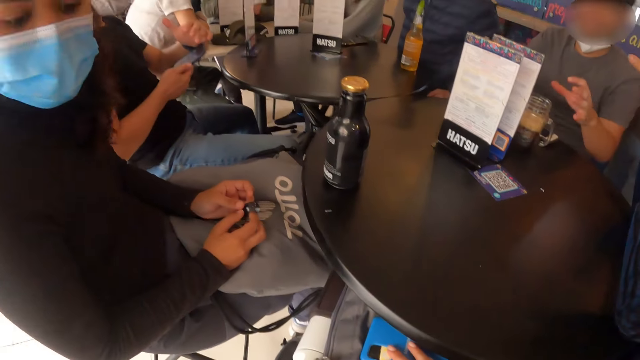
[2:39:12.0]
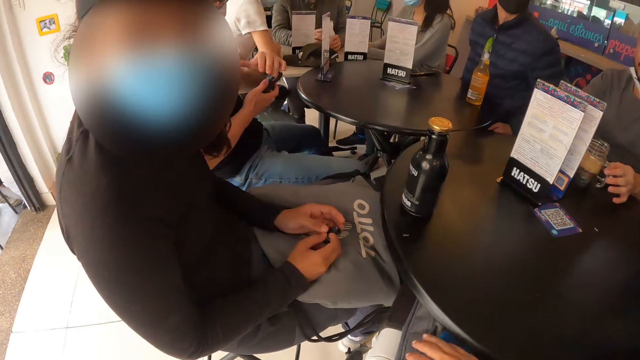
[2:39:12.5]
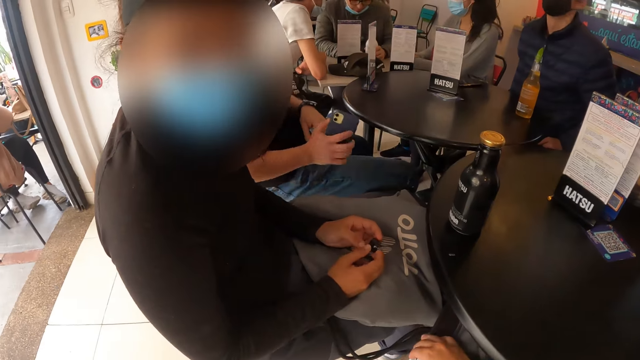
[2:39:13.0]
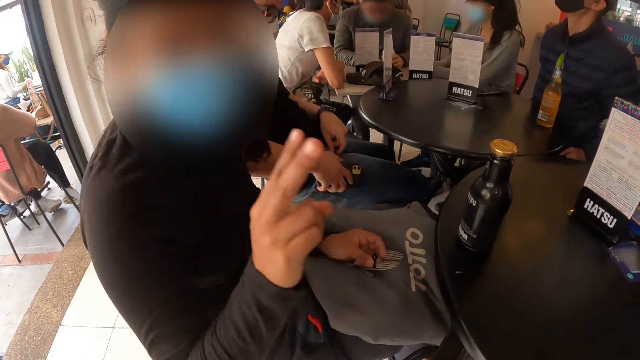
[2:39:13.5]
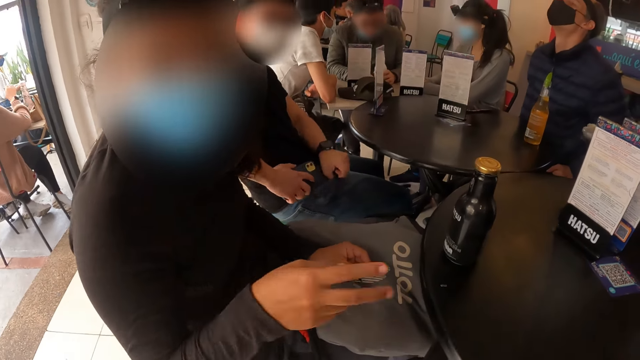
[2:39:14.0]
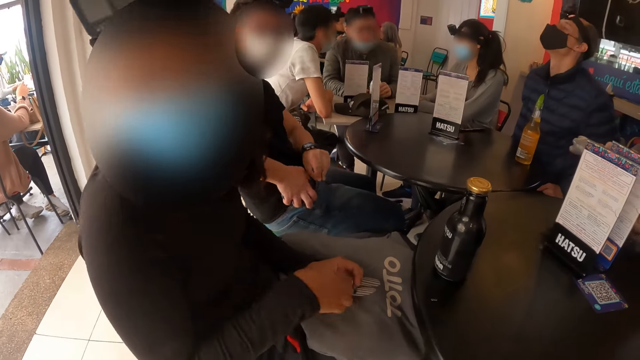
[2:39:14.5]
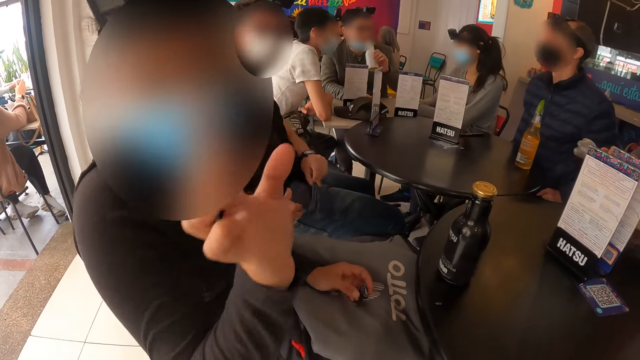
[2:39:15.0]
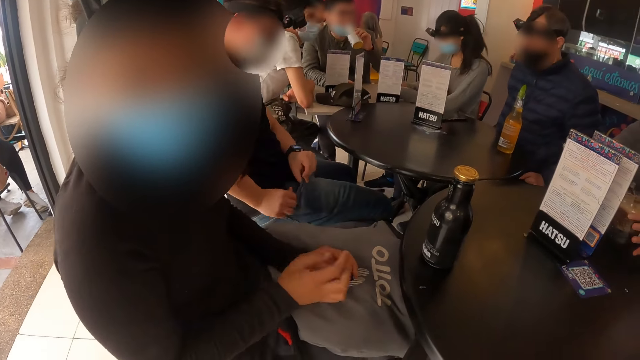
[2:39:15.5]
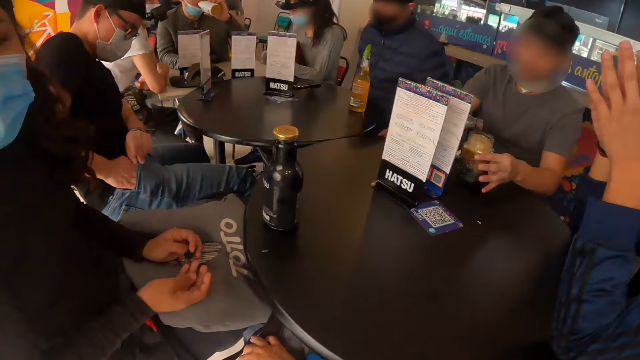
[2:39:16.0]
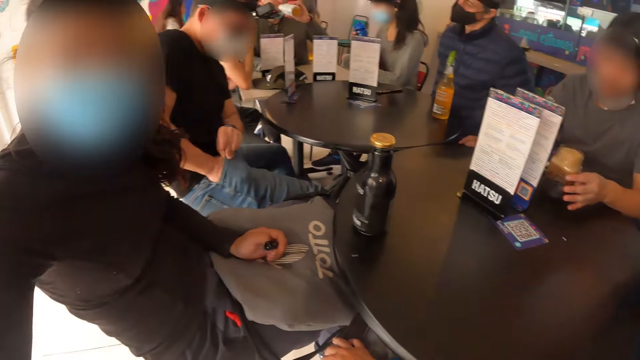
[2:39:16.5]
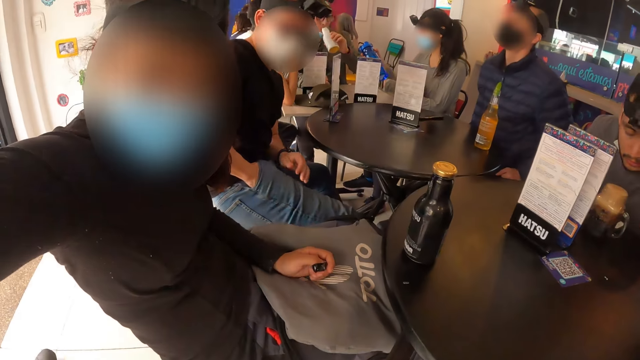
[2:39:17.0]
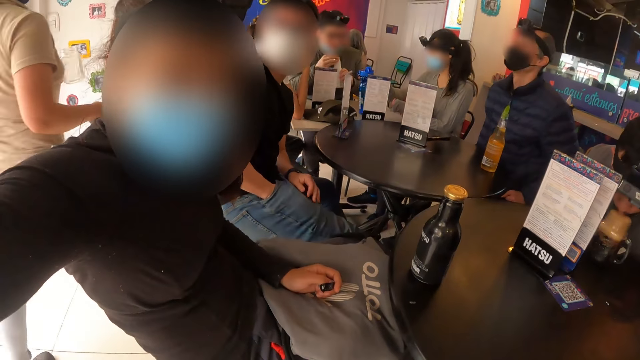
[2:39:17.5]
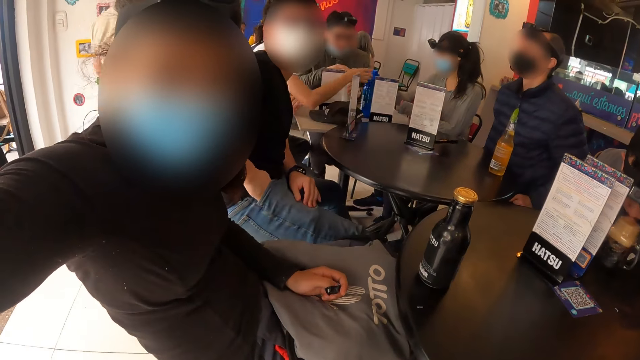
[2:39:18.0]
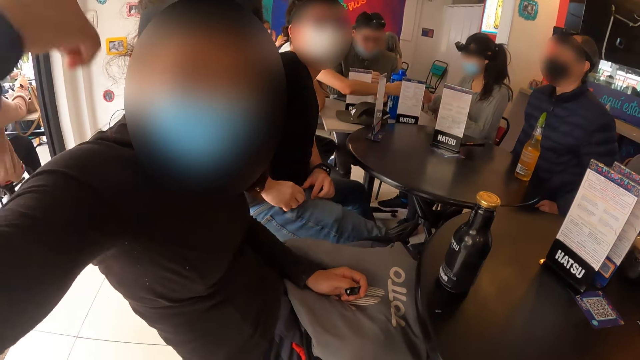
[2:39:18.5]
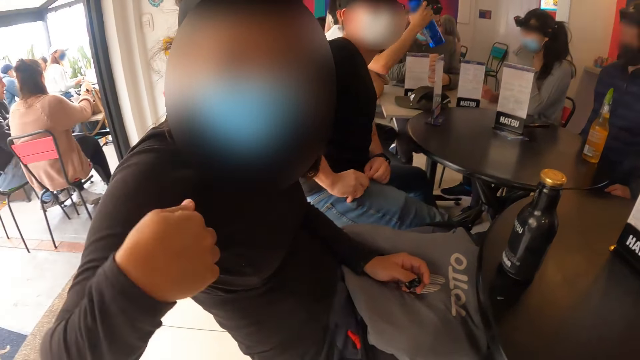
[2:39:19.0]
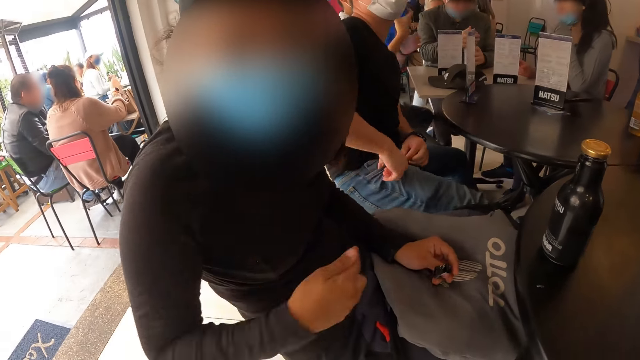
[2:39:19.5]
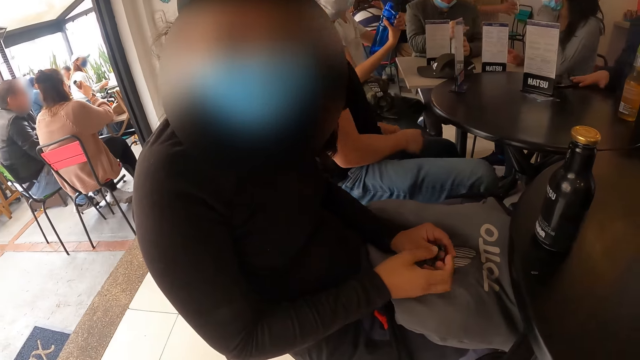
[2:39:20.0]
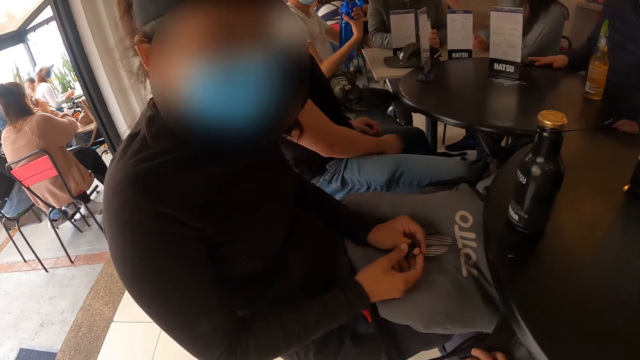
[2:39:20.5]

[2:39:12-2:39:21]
A woman gestures with her right hand. A man puts the phone in his right hand into a pocket. The woman lifts the hand. Another man drinks from the glass cup on the table. Another lady steps forward. The camera wearer looks around.

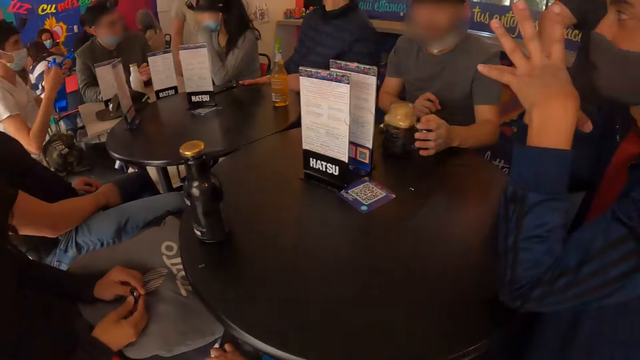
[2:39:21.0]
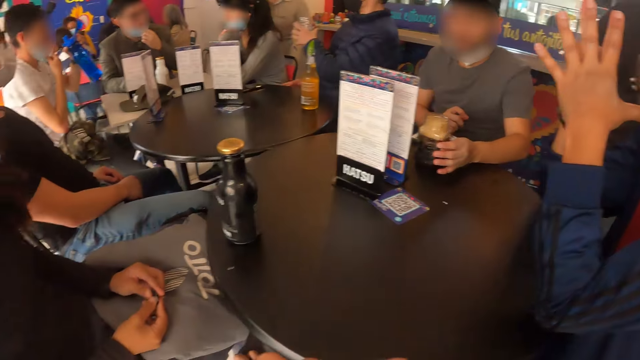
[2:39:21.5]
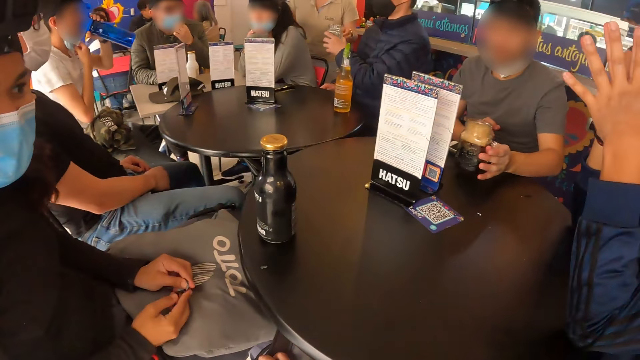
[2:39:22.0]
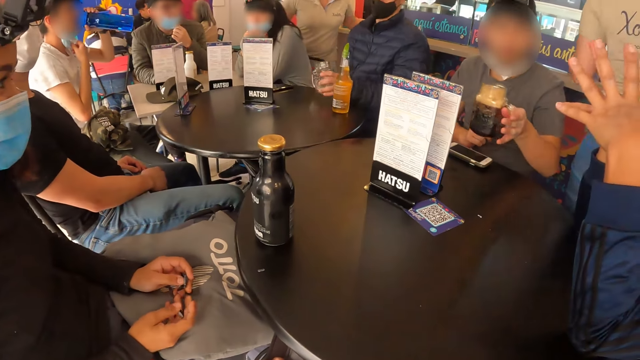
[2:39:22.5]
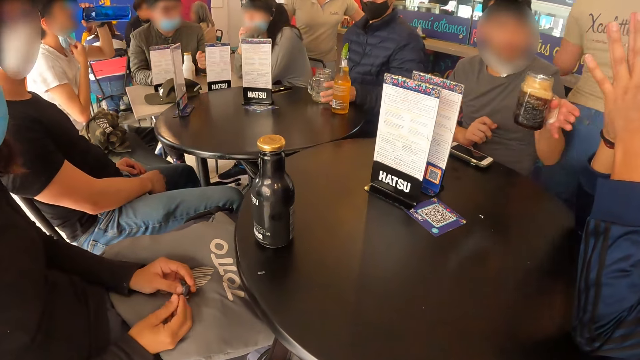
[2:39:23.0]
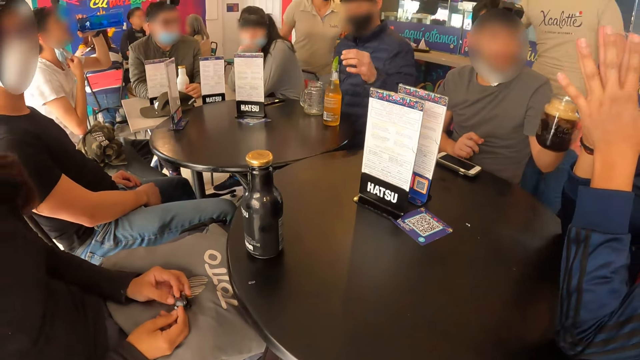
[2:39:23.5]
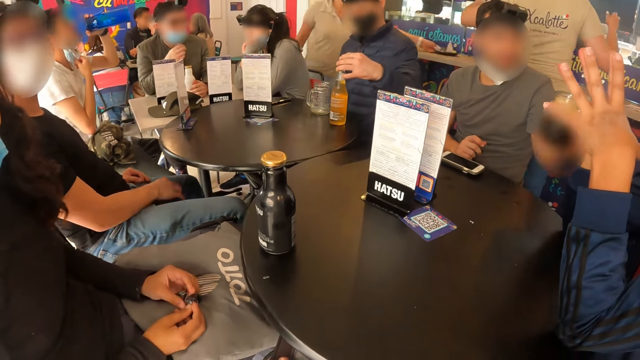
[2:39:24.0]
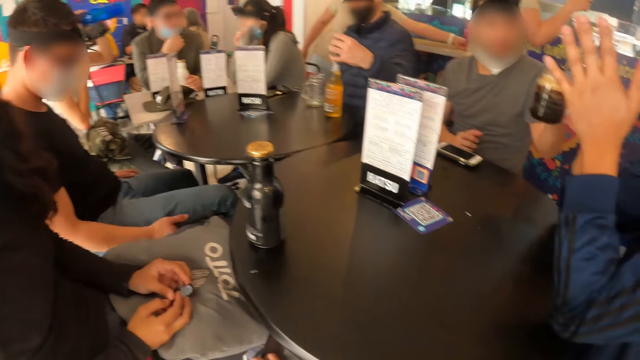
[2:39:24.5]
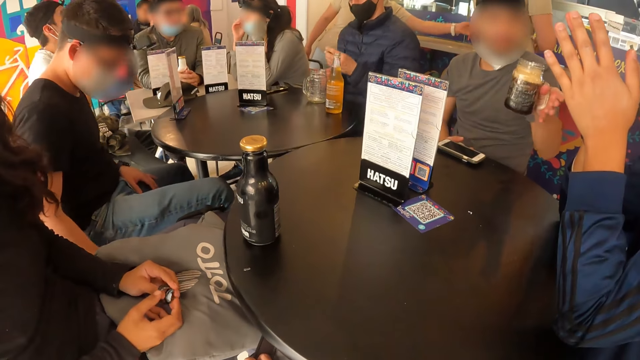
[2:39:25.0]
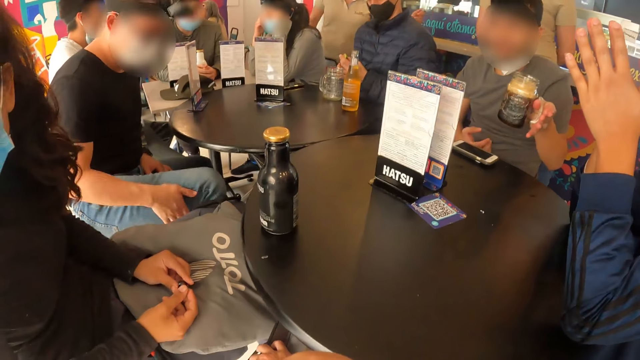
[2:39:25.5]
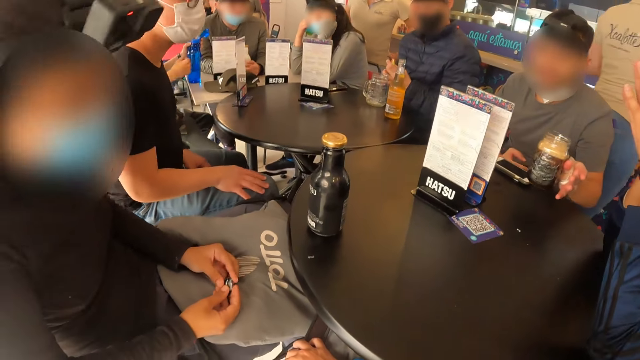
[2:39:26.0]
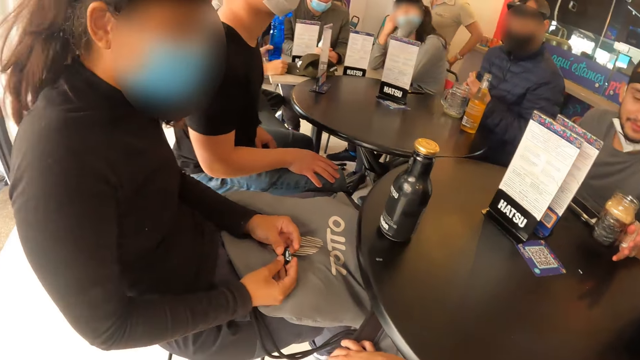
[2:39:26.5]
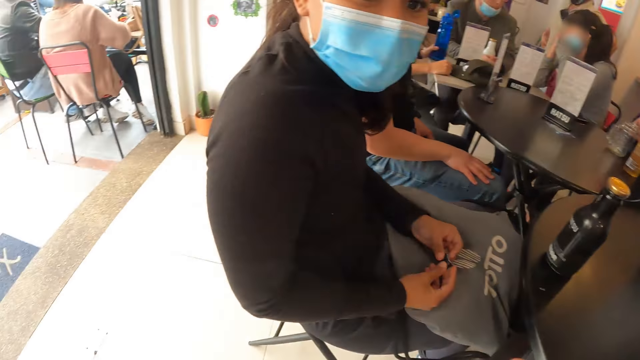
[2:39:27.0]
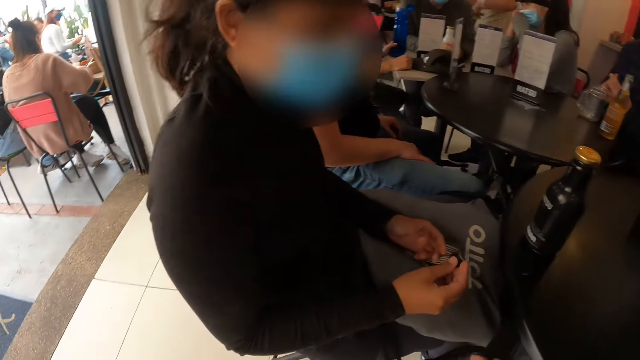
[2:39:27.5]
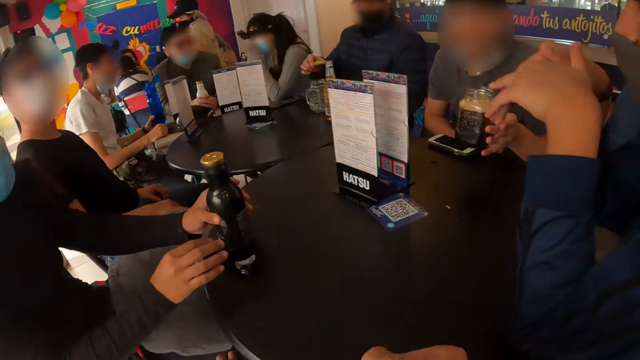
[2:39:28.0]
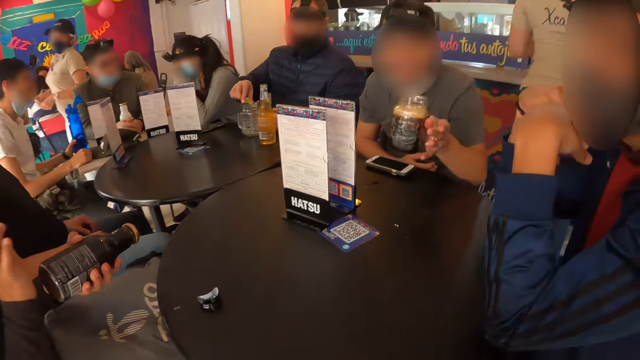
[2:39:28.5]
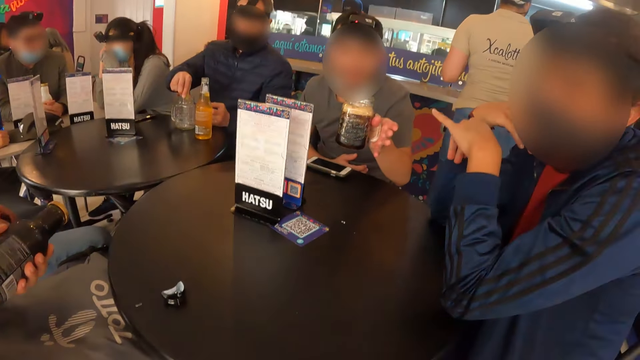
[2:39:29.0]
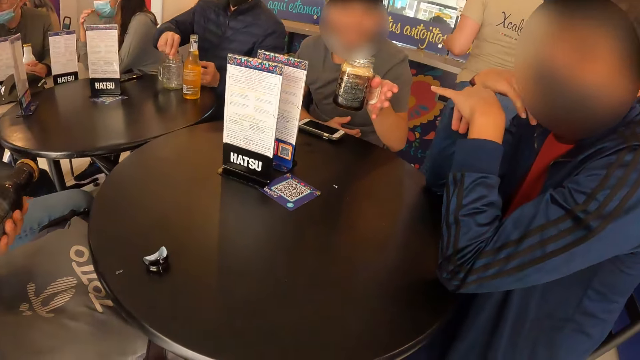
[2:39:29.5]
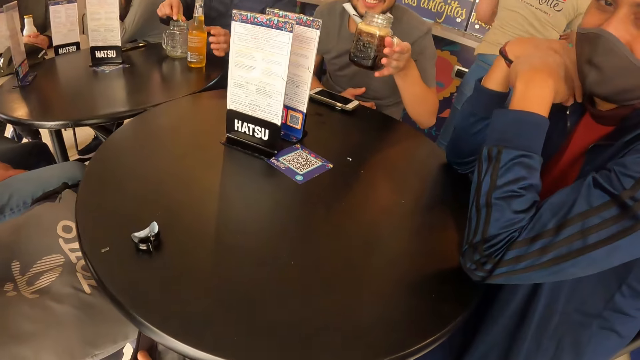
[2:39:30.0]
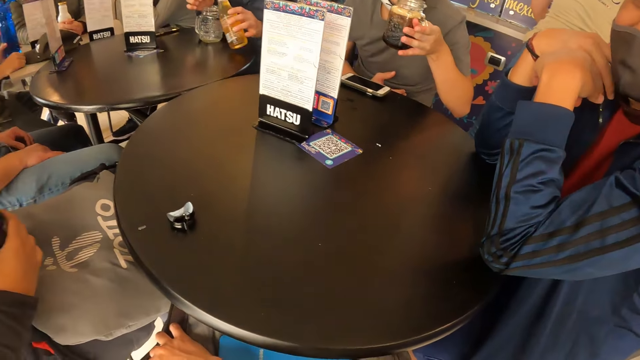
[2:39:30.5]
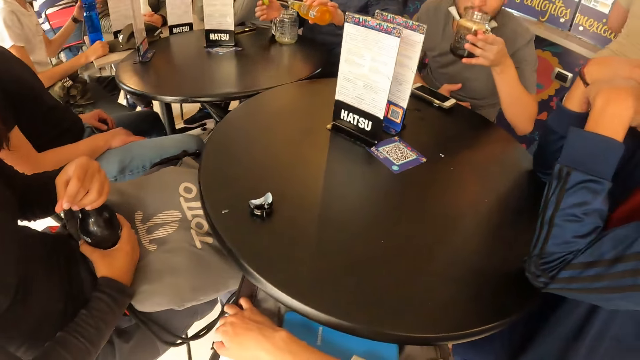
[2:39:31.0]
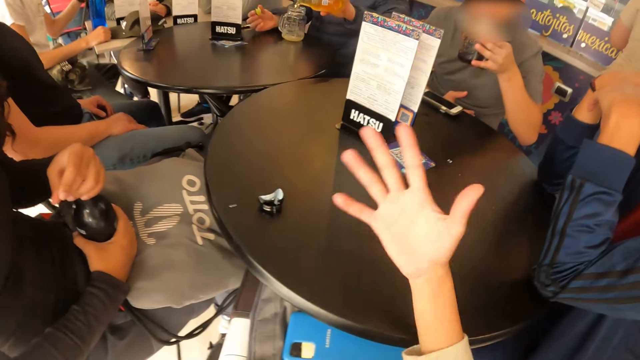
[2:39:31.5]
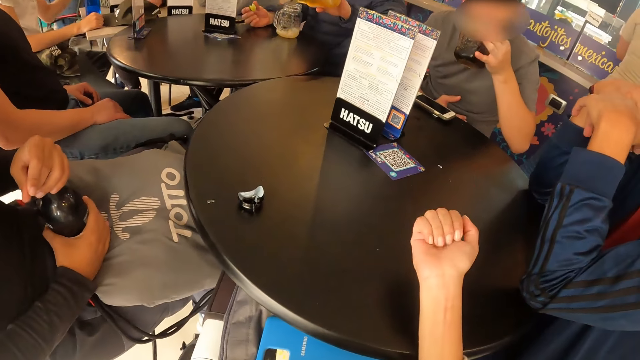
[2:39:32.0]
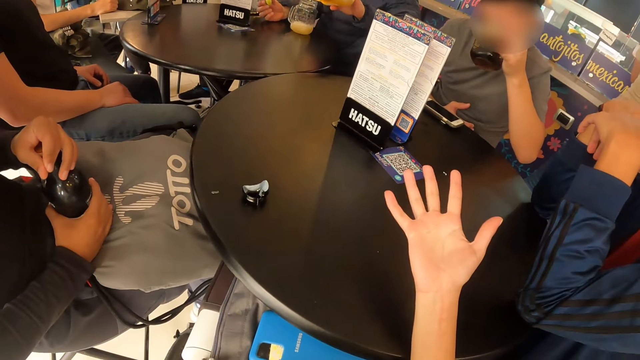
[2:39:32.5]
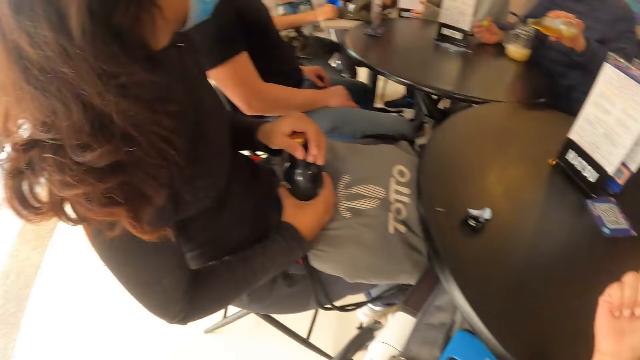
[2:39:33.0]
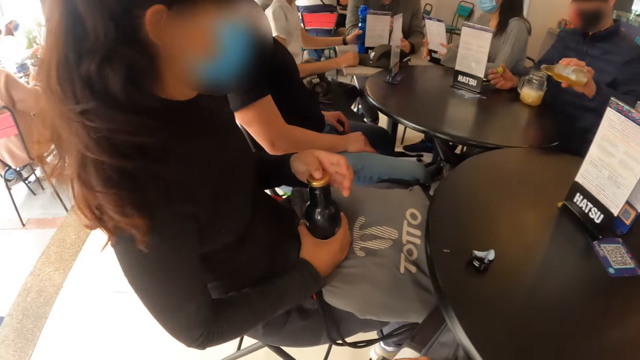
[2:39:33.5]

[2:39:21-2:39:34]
A man picks up the glass of drink from the table with his right hand. The man holds the glass of drink in his hand. Another man moves the leg. The camera wearer looks around. A lady picks up the bottle and shakes the bottle. The first man drinks from the glass of drink in his right hand. The camera wearer lifts the hand. She gestures with her right hand. She looks around.
